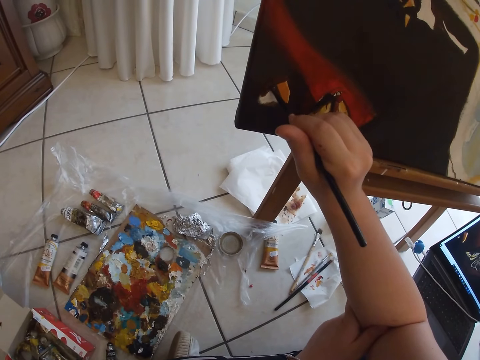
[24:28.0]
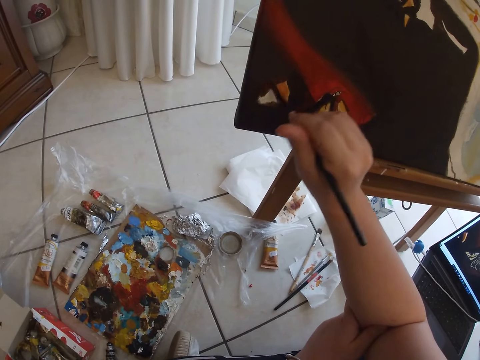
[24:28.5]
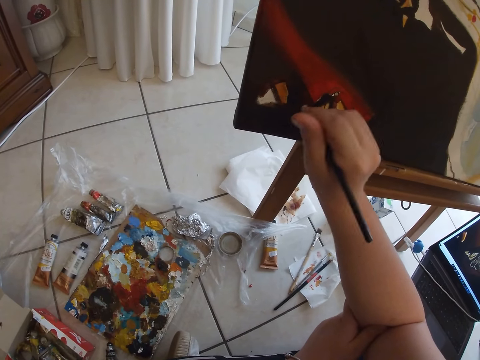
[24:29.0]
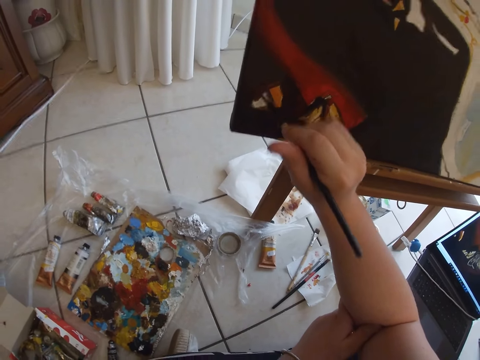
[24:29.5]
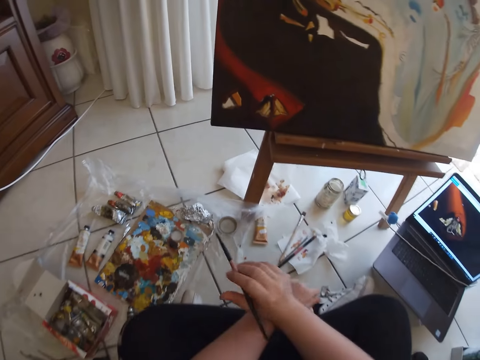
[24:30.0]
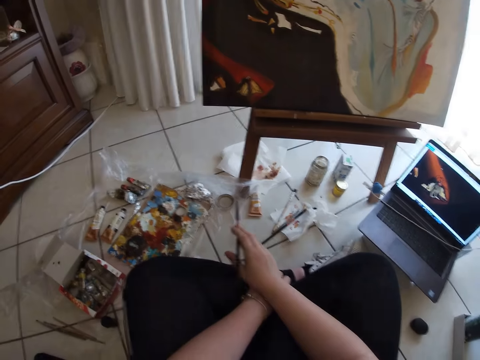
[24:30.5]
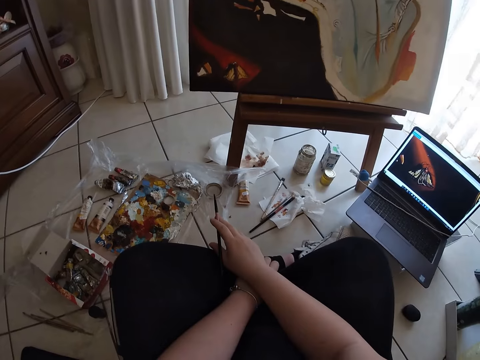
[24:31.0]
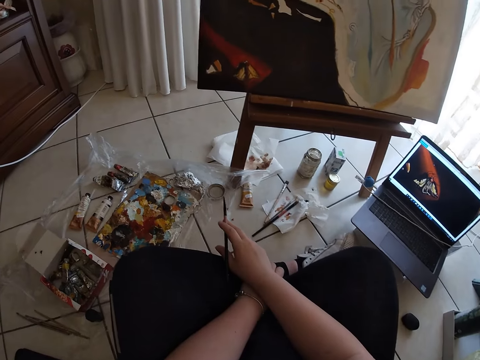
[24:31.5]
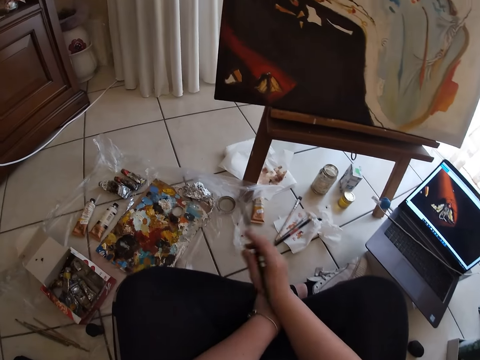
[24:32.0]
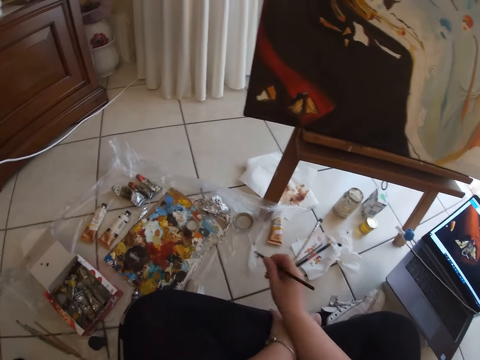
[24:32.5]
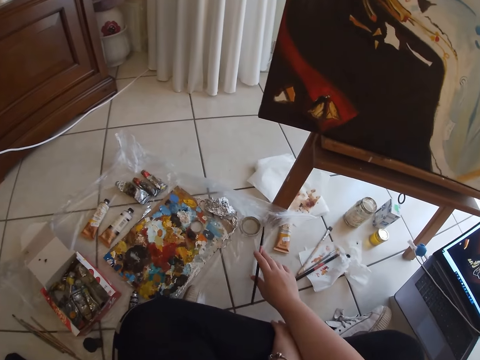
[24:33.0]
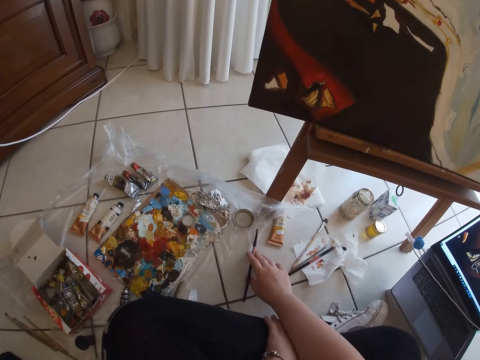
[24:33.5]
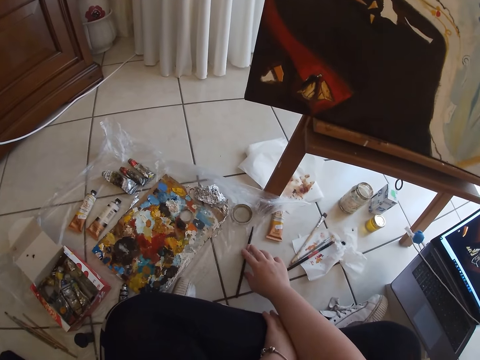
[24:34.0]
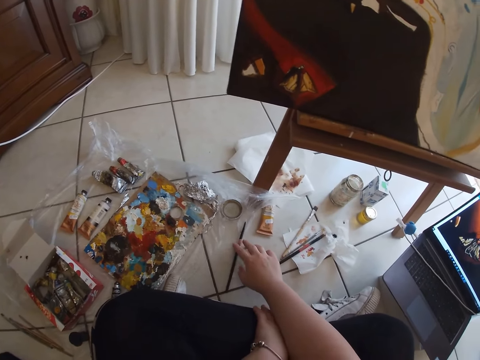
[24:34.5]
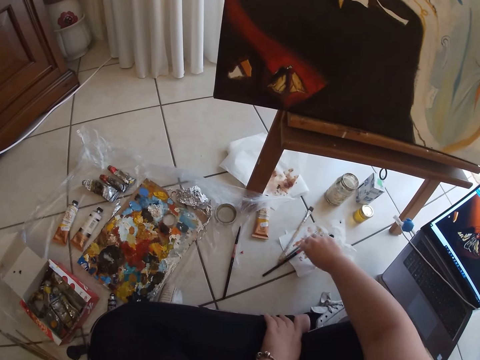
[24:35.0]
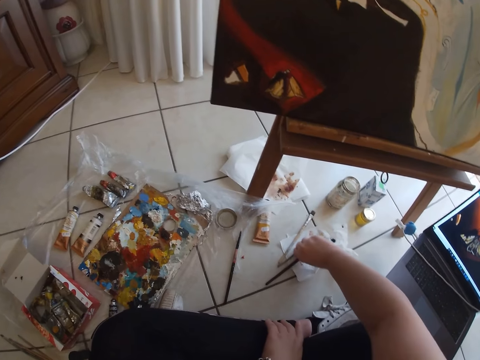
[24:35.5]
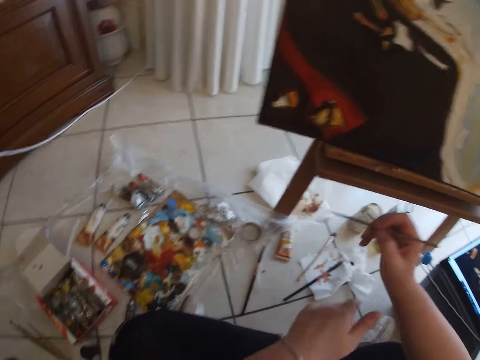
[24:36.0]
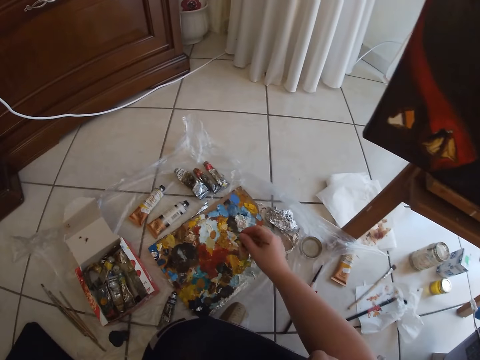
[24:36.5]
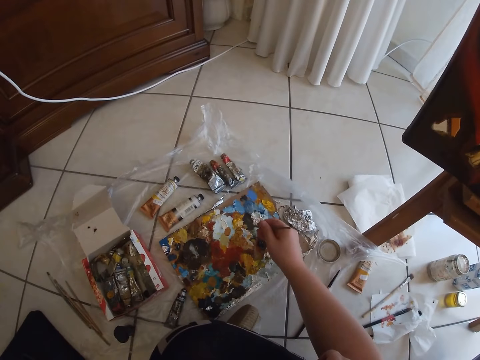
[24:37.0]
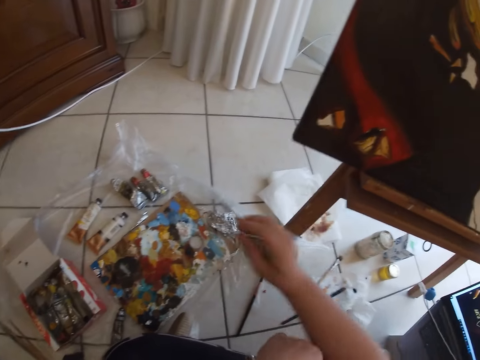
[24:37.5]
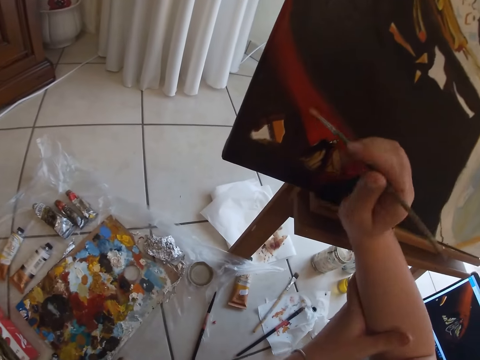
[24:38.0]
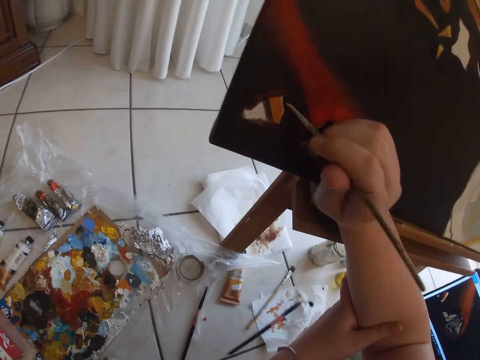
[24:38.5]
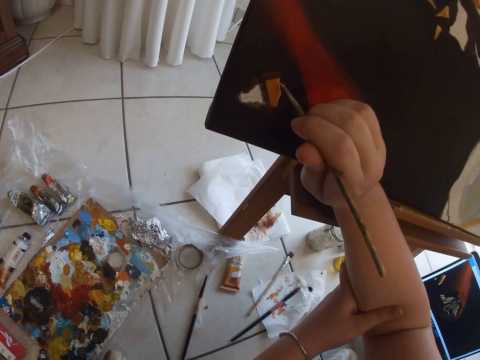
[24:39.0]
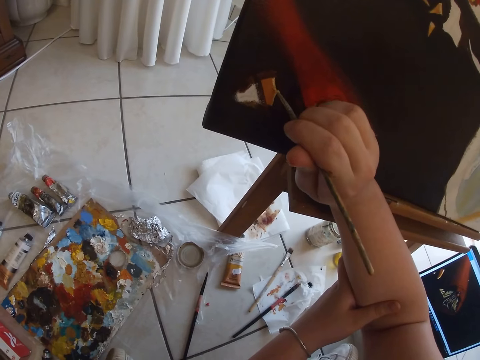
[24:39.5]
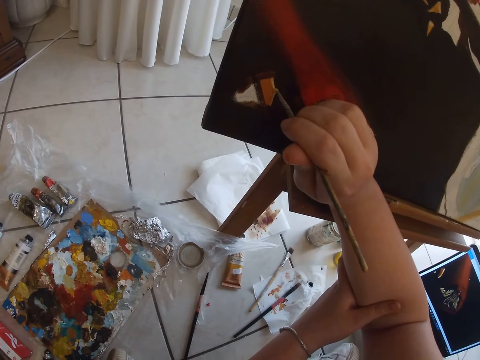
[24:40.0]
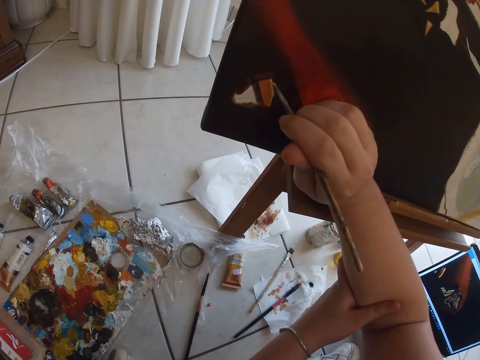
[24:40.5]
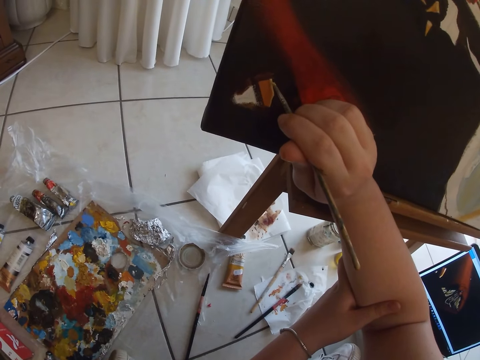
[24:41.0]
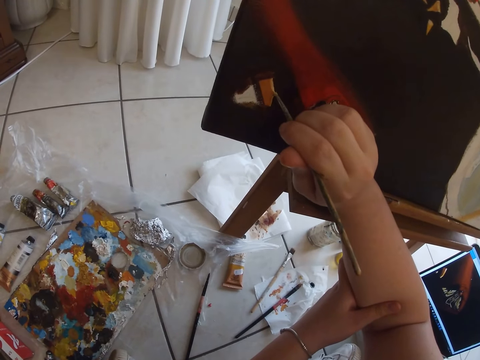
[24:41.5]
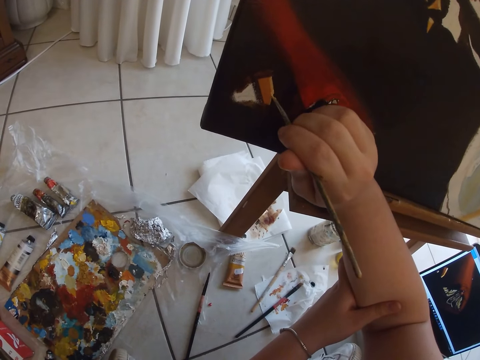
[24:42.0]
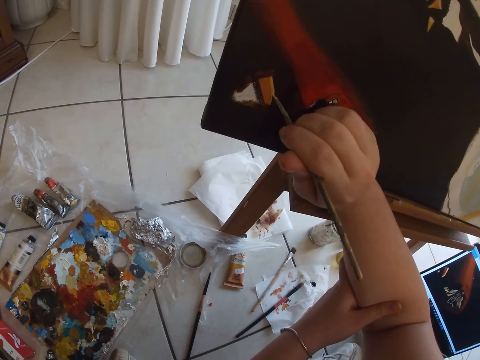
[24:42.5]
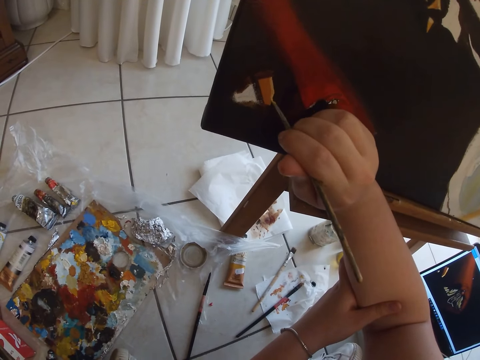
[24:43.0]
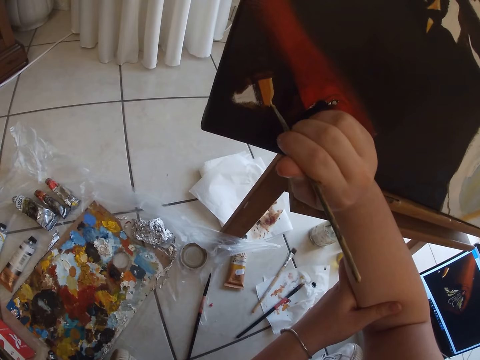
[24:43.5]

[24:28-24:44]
The camera wearer removes the paint brush from the painting. He drops the painting brush in his right hand on the floor. He picks up another painting brush from the ground with his right hand. He dips the painting brush in his right hand on another paint on the floor. He paints wall art with the painting brush in his right hand.

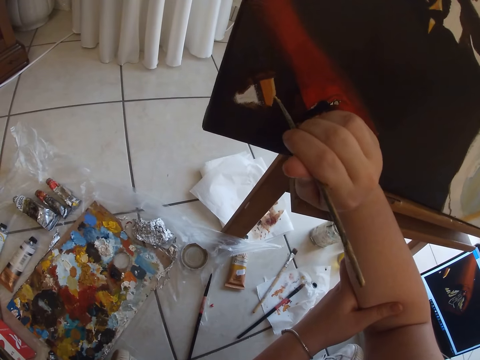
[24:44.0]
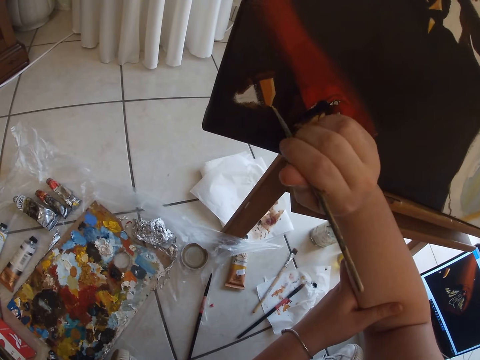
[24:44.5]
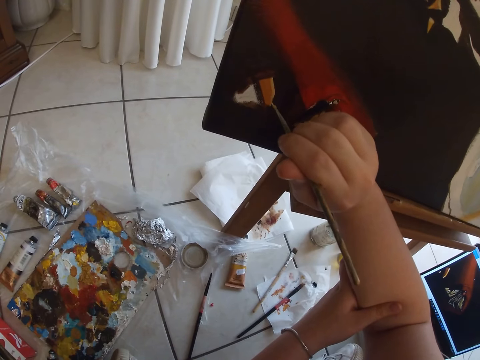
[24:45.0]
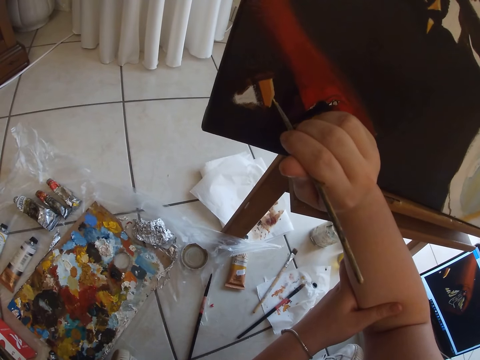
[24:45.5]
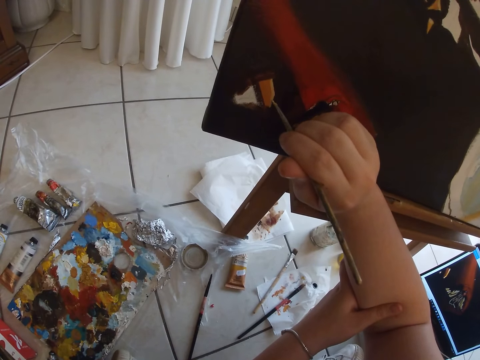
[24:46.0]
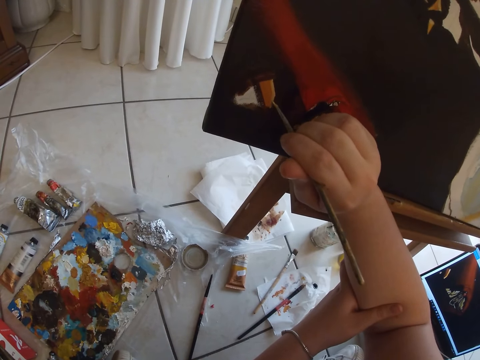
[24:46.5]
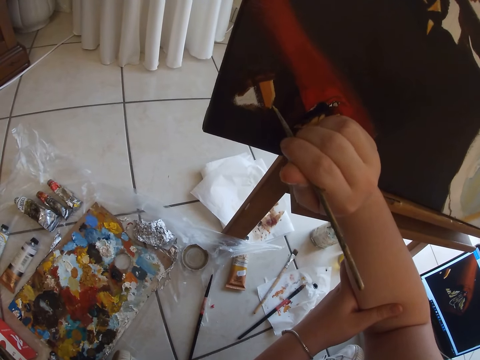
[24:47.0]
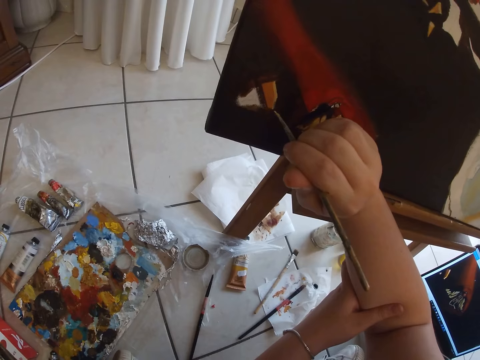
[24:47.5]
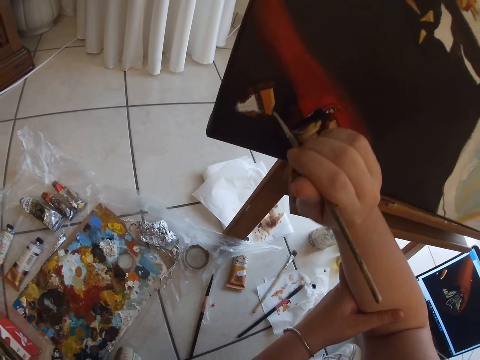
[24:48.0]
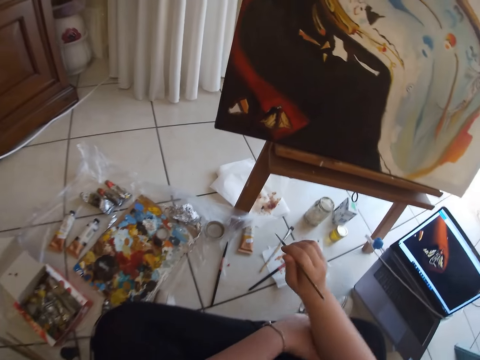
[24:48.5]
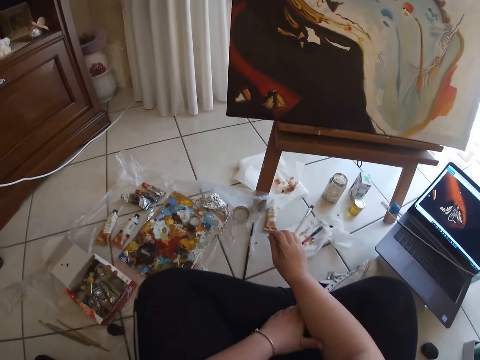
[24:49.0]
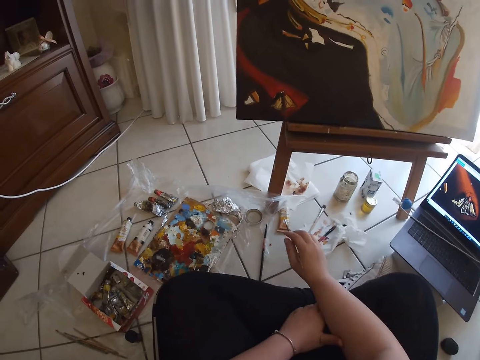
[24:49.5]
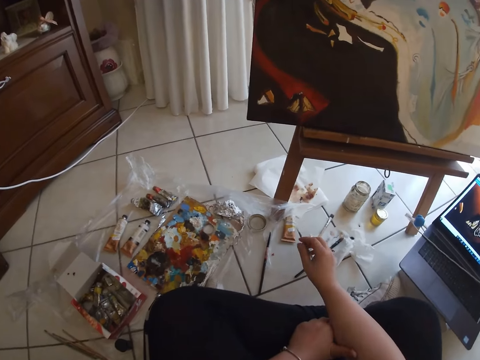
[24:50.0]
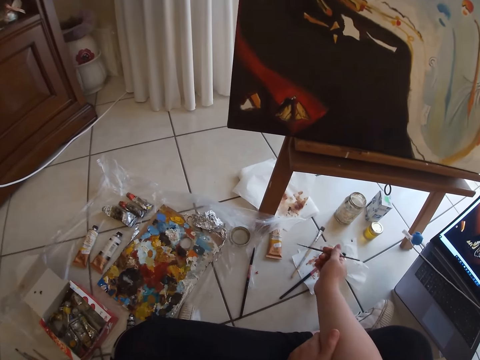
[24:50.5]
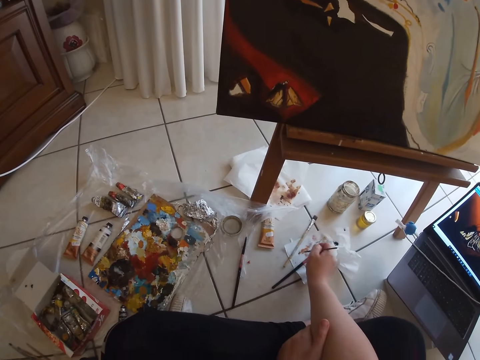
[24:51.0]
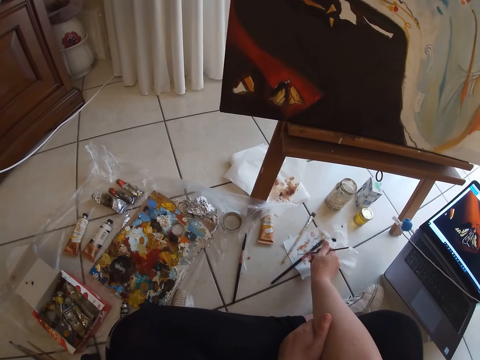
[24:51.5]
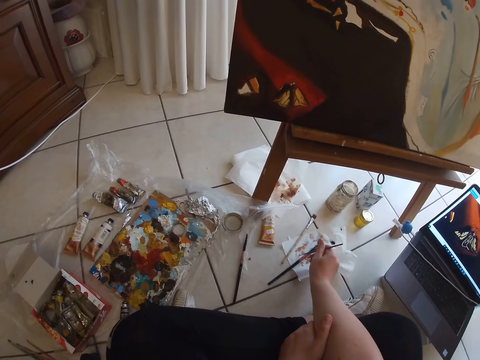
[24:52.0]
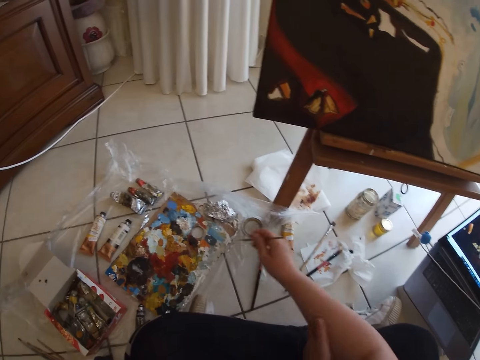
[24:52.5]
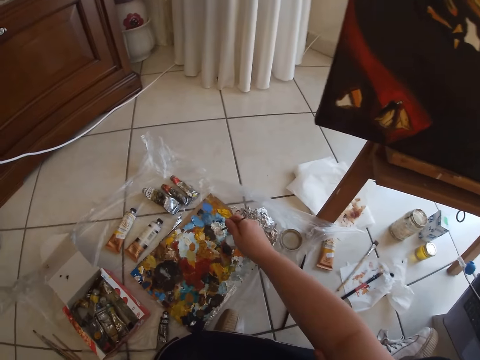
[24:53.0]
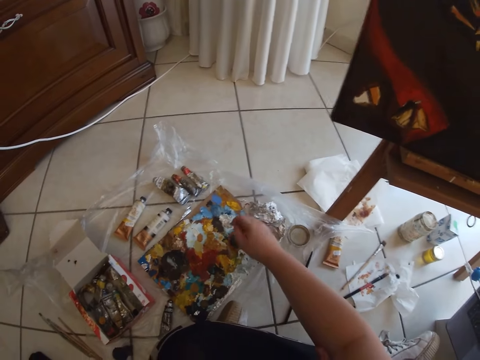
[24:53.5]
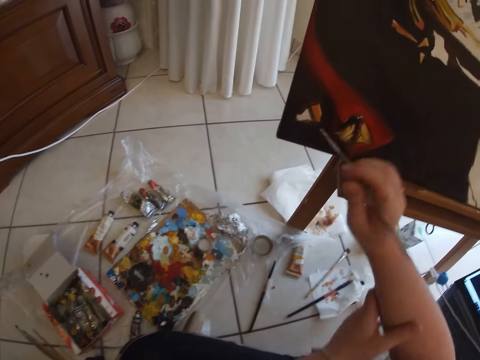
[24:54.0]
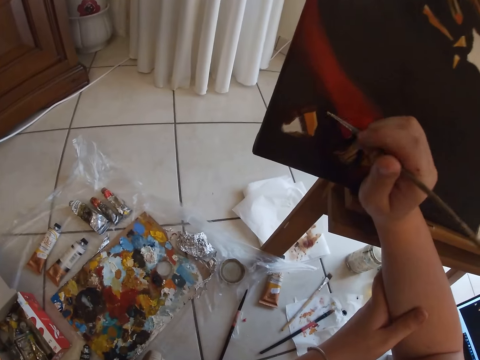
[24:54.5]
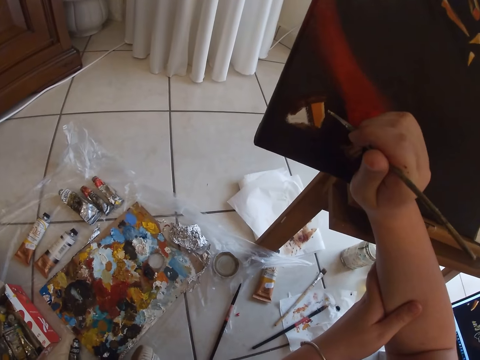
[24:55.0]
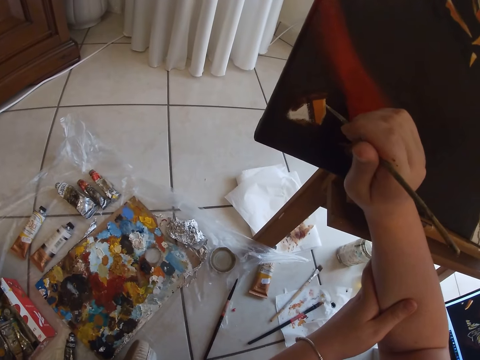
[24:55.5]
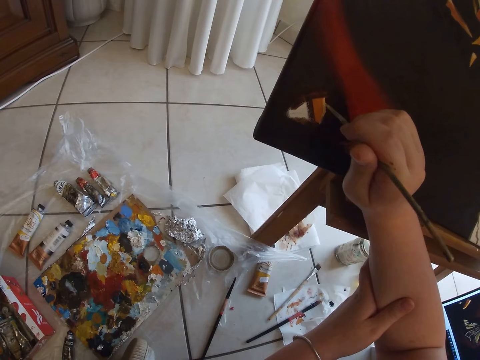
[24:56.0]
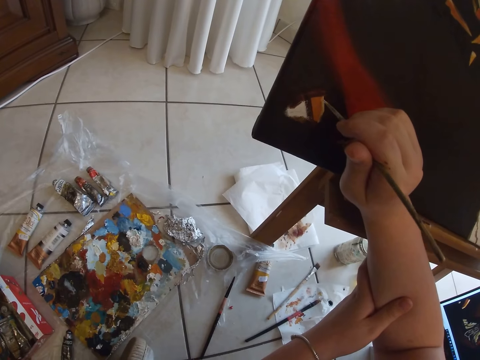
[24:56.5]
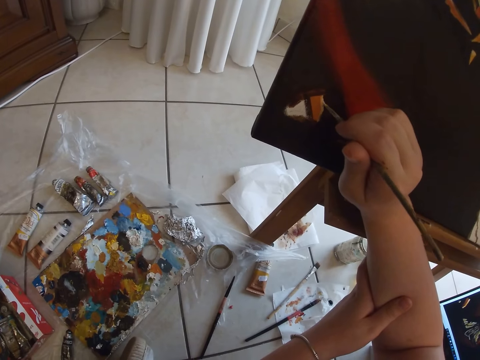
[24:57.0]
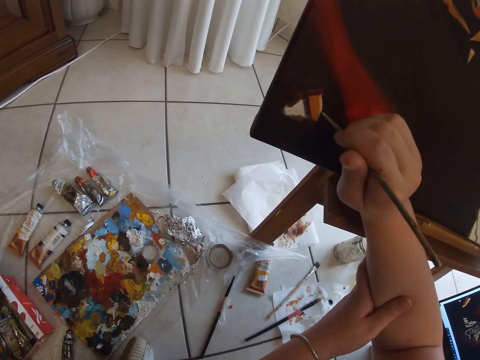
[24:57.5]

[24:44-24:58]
The camera wearer removes a paint brush from the painting. He puts paints on a piece of paper. He sprinkles the painting brush on a paper on the floor. He dips the painting brush in his right hand on the paint on the floor. He paints wall art with the painting brush in his right hand.
